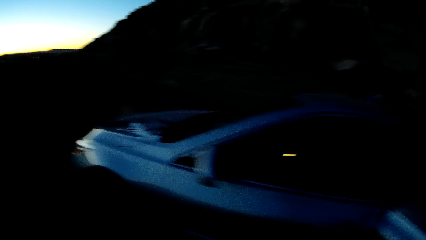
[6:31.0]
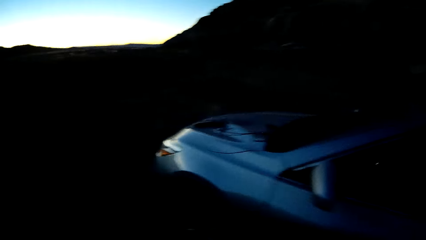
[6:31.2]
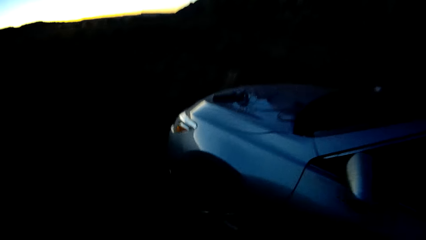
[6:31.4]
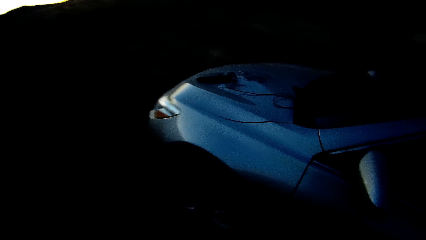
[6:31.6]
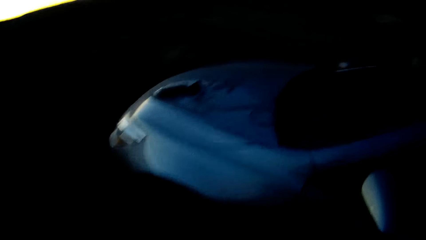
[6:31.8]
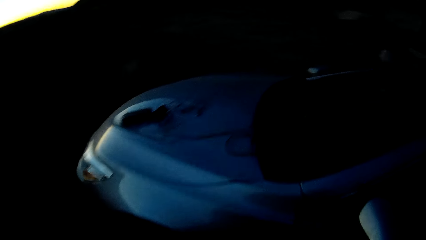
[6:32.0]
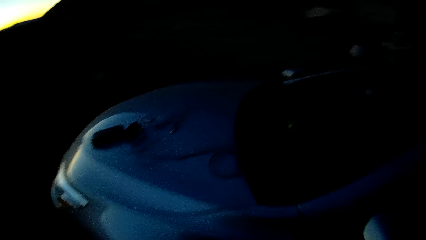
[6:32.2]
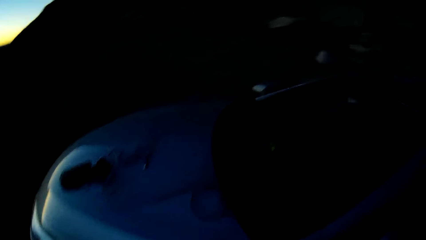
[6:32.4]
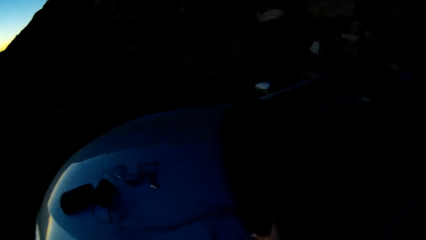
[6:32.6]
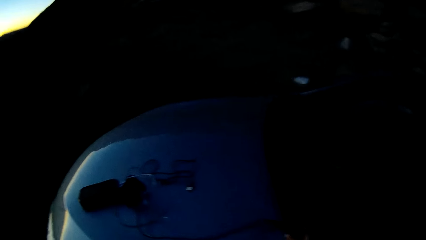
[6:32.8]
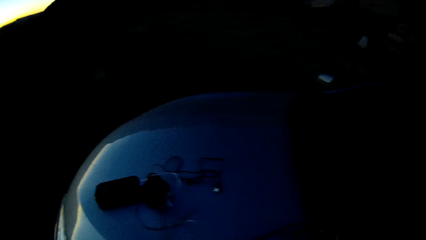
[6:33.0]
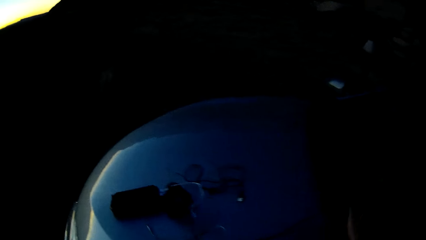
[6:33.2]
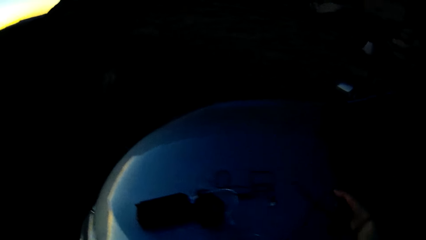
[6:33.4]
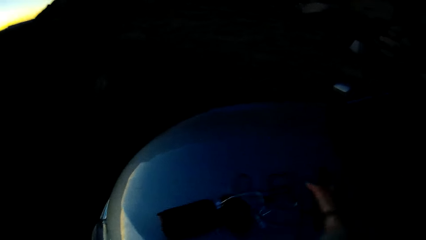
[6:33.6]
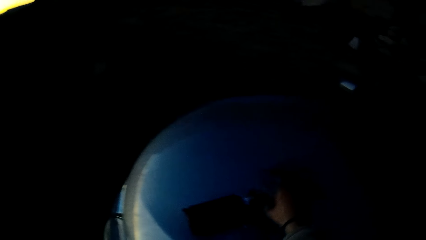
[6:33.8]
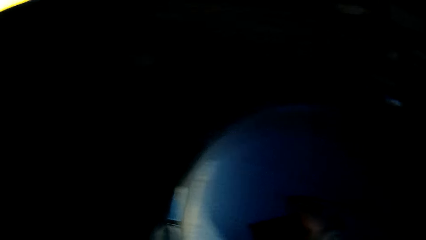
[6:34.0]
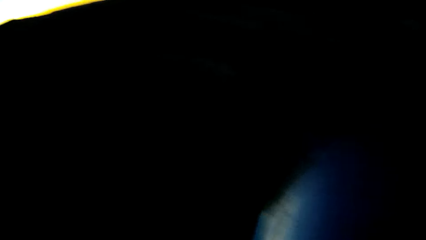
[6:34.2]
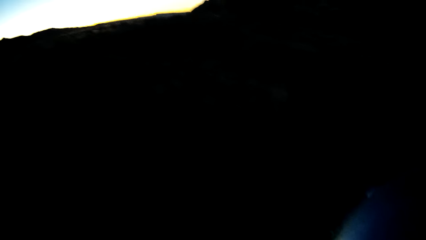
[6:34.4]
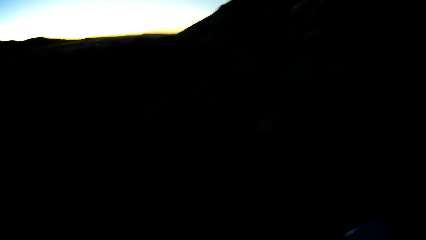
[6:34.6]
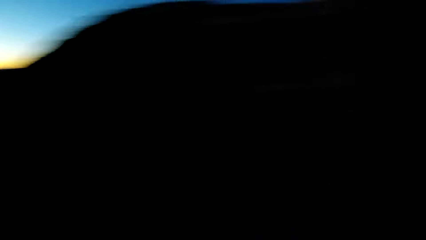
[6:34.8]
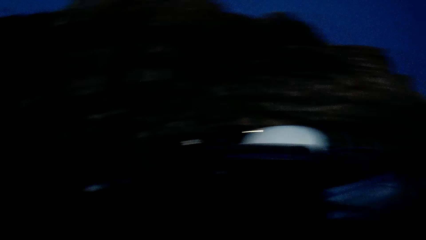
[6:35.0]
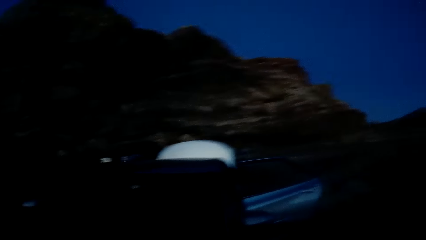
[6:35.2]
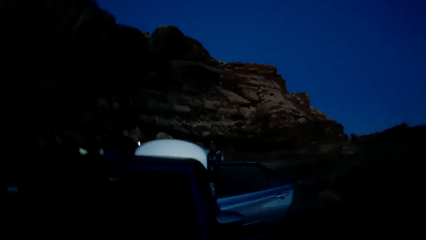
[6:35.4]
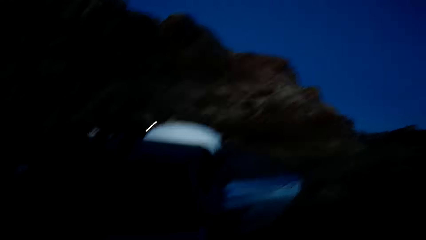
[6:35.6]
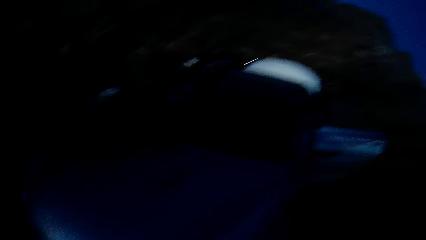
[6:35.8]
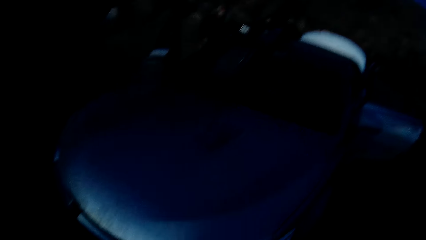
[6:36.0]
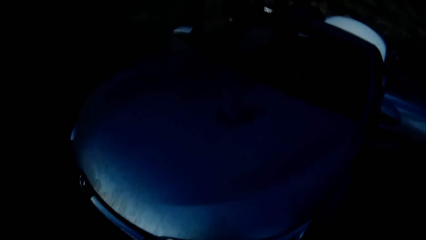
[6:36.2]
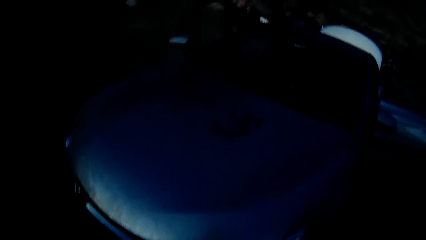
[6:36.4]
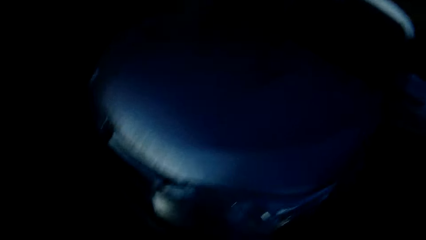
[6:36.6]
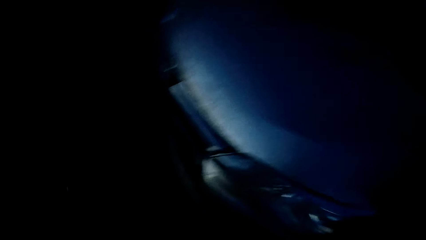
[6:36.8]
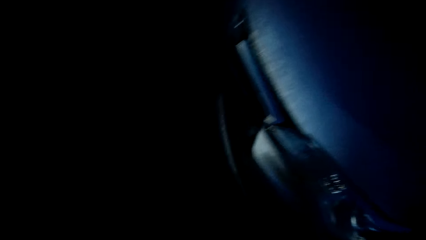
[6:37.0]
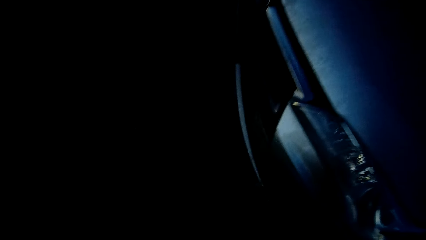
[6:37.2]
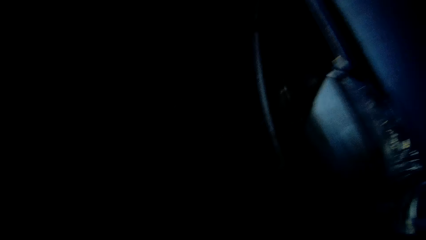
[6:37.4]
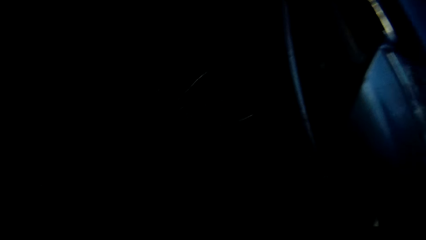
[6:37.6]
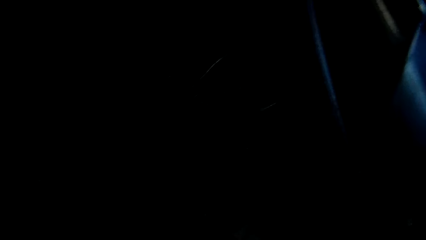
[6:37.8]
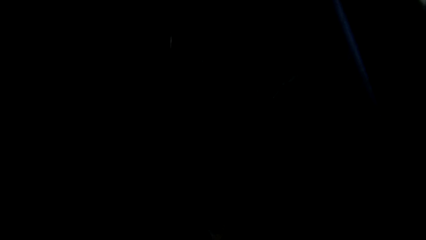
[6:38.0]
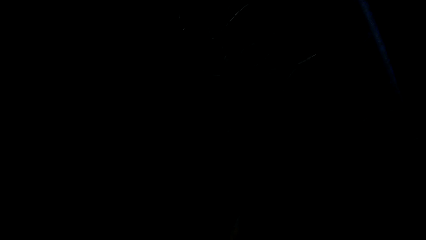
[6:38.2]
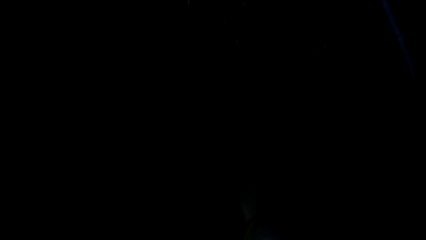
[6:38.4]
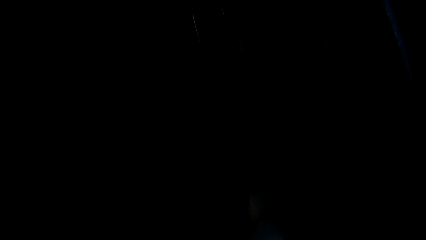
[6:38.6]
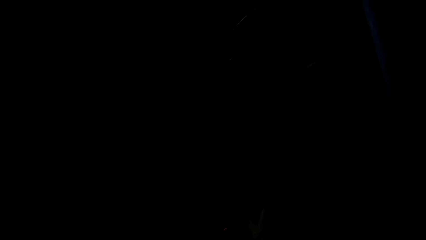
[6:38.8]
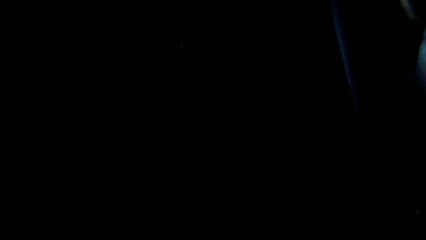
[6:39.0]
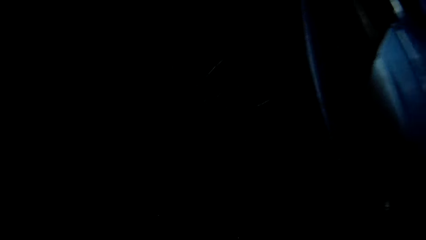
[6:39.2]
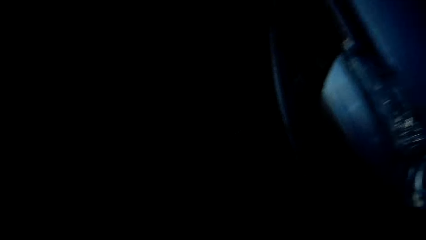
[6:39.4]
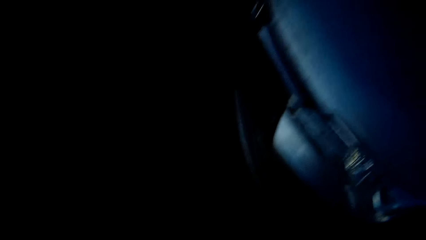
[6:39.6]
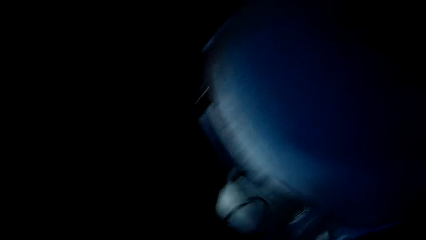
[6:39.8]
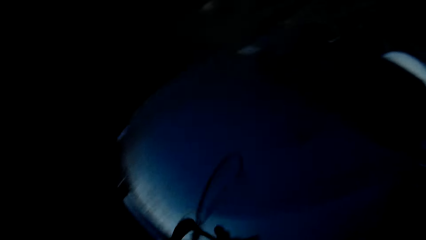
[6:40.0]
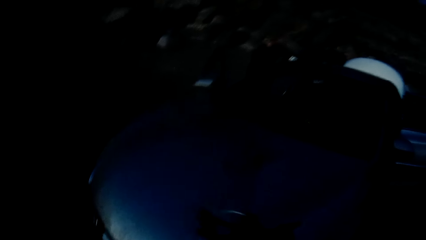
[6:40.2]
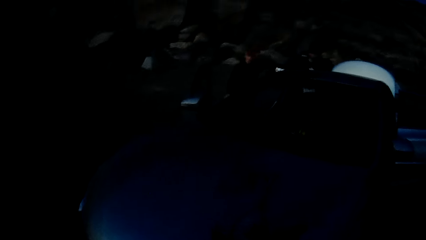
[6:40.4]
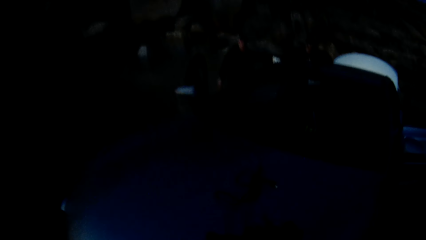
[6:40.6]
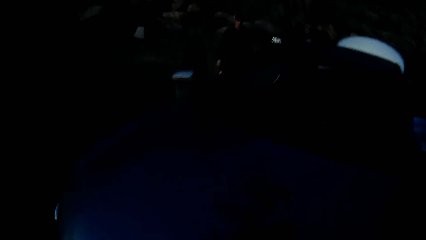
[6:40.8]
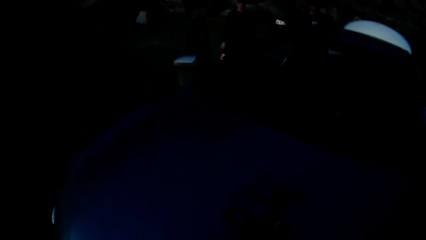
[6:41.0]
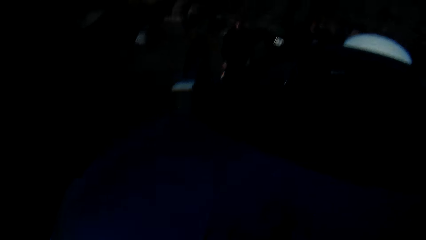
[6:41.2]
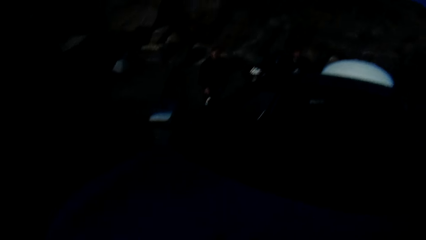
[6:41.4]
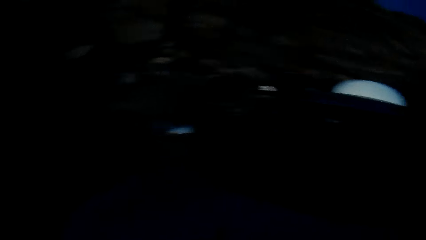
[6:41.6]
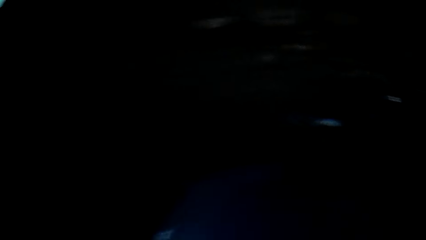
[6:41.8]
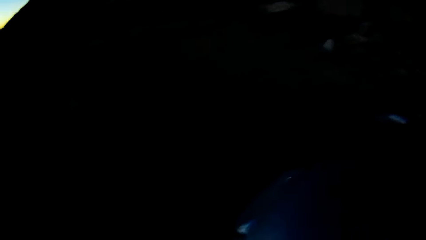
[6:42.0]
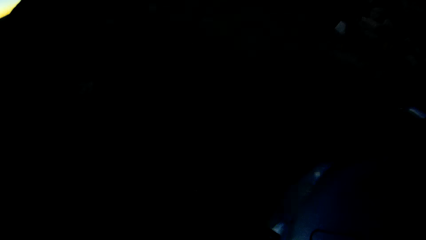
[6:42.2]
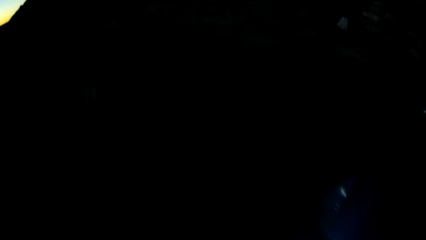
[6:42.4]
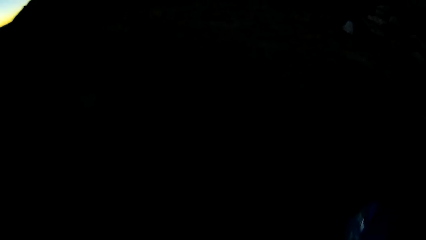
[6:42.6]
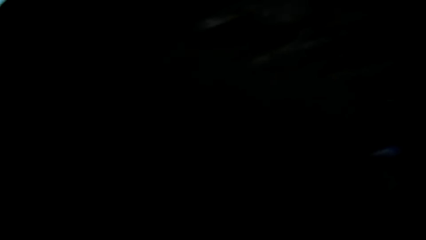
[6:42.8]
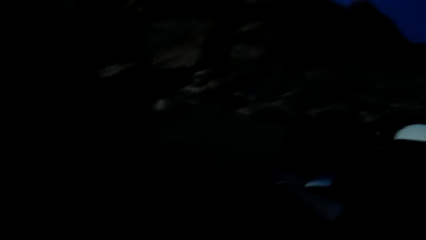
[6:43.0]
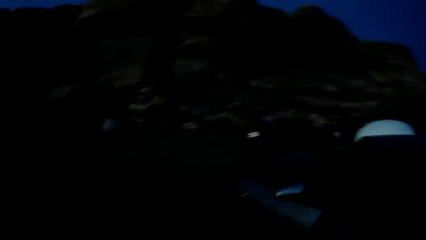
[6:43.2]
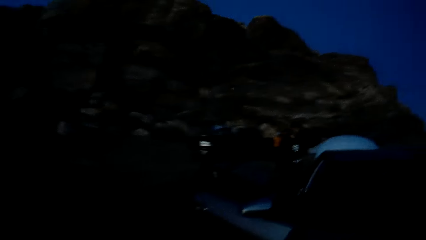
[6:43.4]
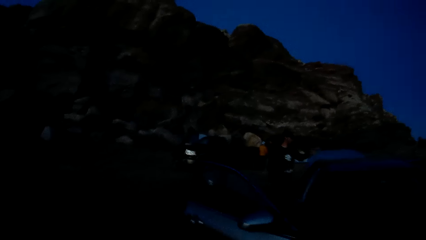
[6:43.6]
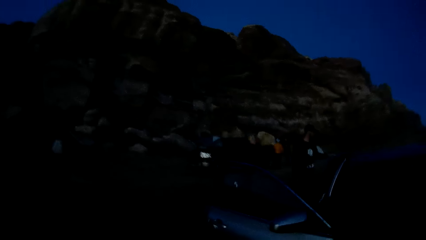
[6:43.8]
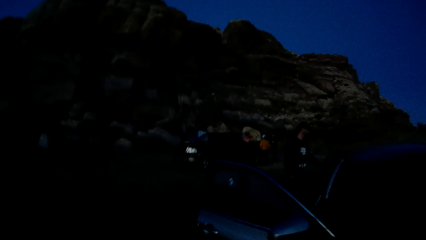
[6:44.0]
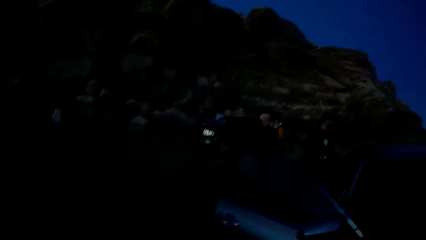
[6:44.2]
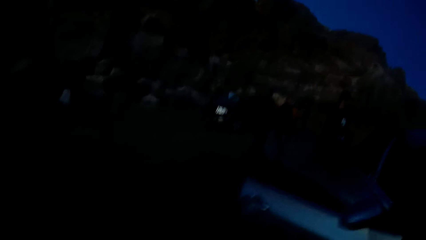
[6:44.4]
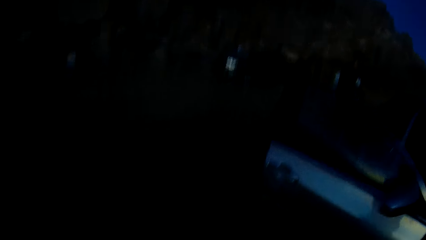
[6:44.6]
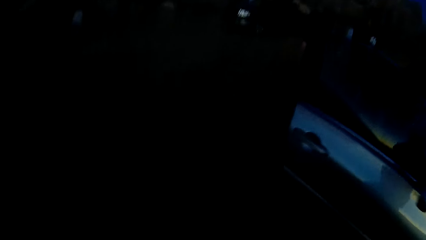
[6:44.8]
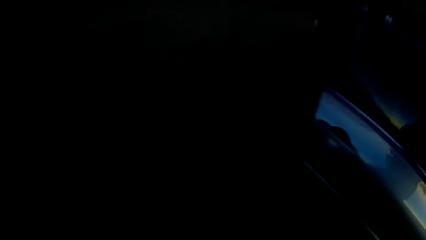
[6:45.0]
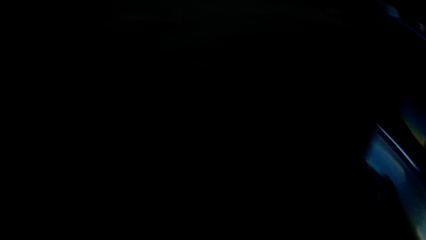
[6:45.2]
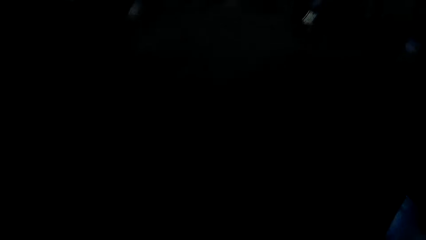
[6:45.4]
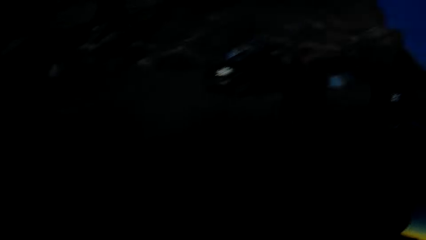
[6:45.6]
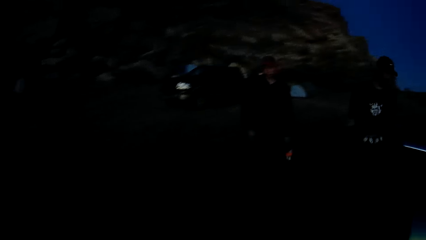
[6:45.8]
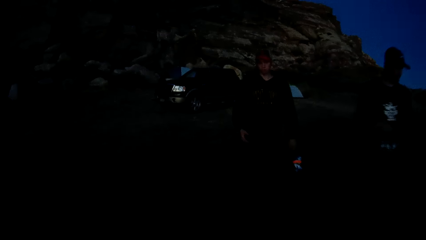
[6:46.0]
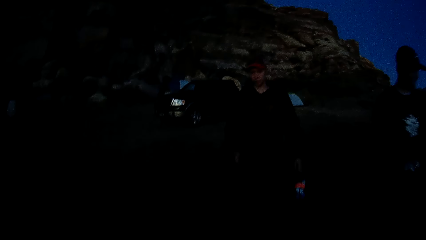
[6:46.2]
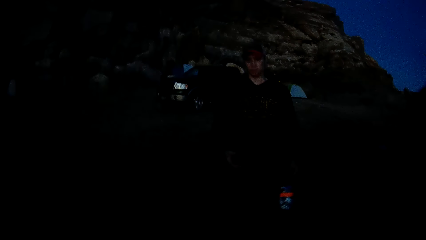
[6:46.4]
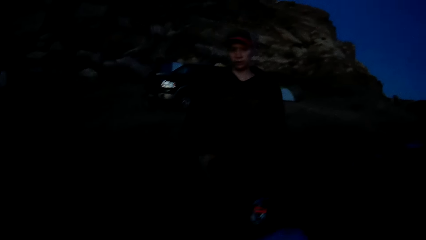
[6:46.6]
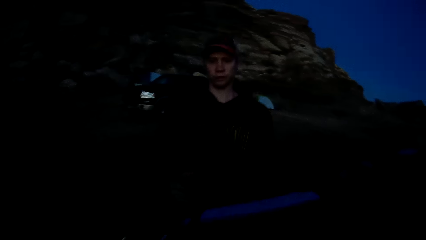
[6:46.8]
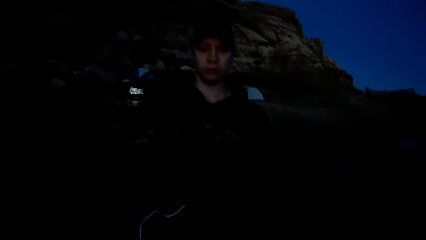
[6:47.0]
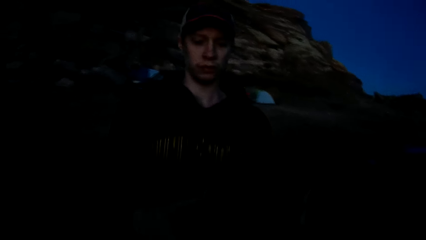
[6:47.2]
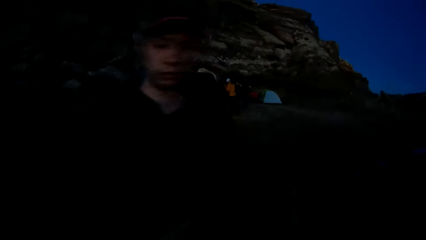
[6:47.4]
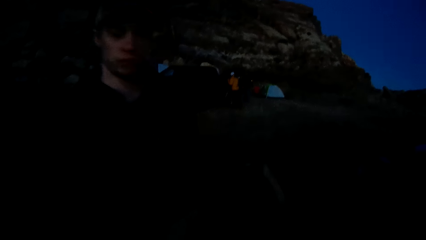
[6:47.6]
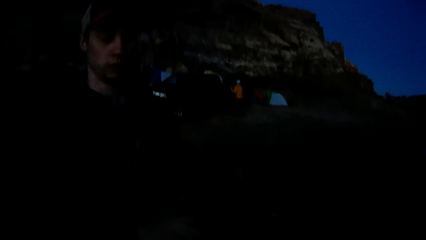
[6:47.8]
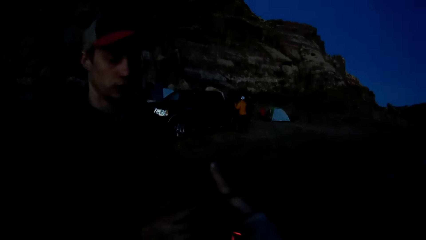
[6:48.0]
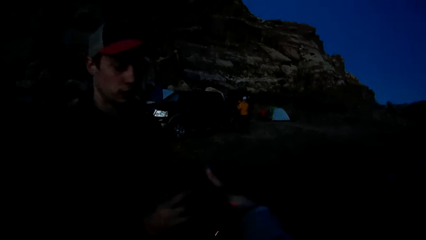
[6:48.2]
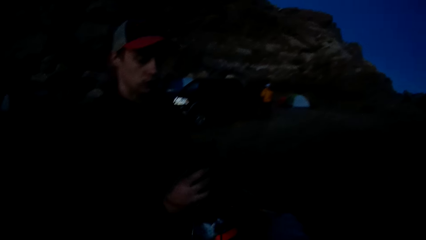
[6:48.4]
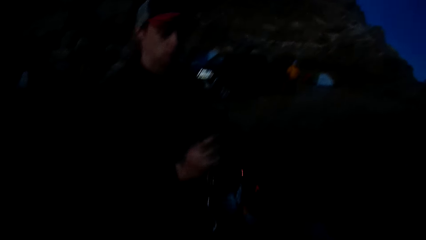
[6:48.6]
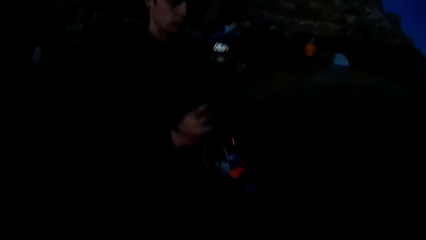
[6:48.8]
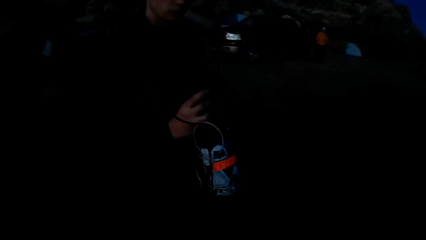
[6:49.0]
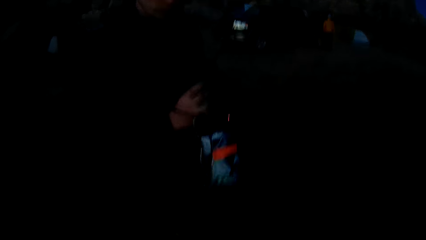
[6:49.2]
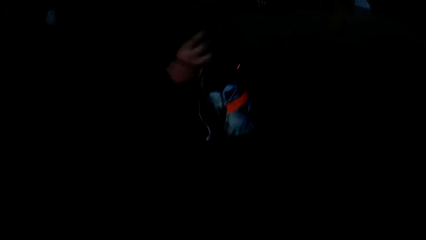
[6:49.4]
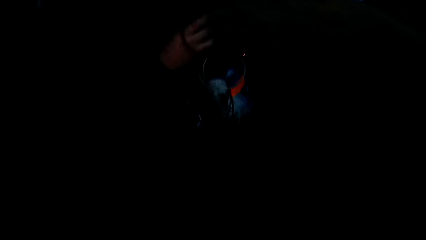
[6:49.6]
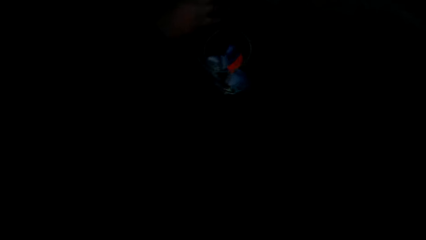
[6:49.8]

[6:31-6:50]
The camera wearer swings a hand. They pick up a phone from the bonnet of the car. They turn the head right. They move the head down. They bend on the ground. They pick something. They stand upright. They put something on the car. They turn the body left. They walk in the field. They move the head right. They walk to the other side of the car. They turn the head right. A man walks in the field and swings a hand. The camera wearer swings a hand. The man takes something. The camera wearer hands the phone to the man. They swing a hand.
